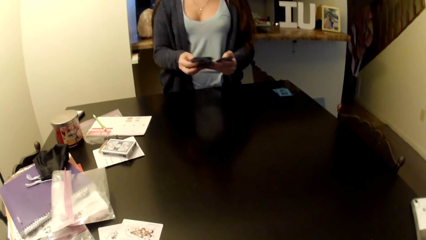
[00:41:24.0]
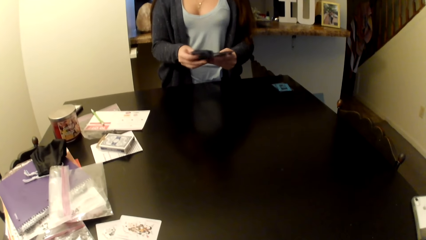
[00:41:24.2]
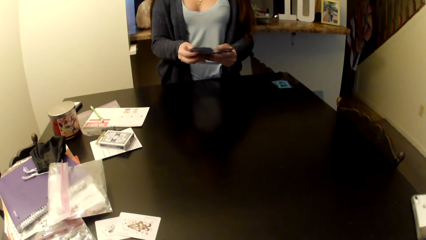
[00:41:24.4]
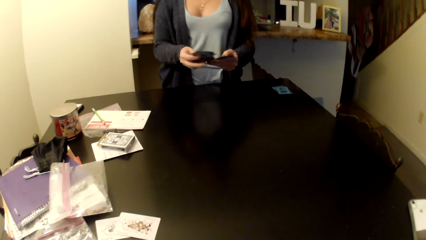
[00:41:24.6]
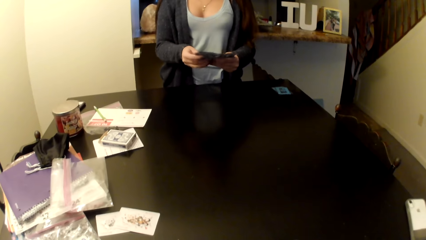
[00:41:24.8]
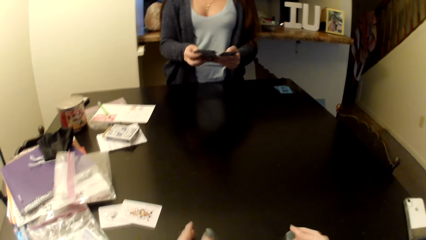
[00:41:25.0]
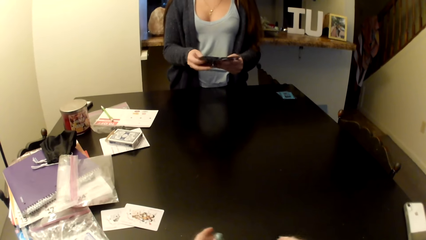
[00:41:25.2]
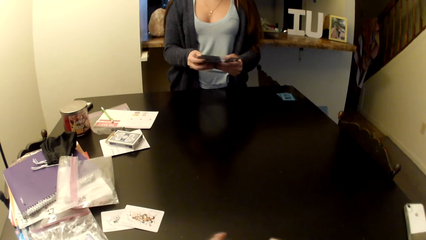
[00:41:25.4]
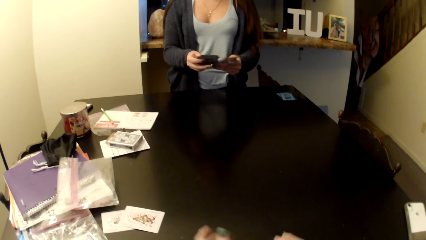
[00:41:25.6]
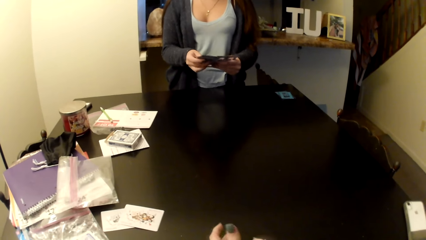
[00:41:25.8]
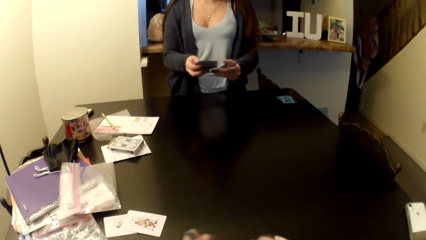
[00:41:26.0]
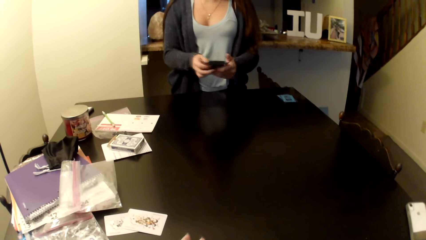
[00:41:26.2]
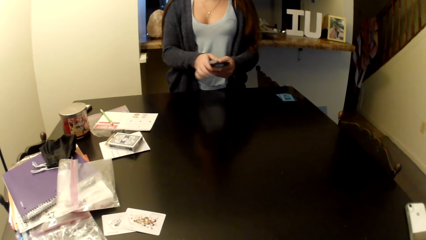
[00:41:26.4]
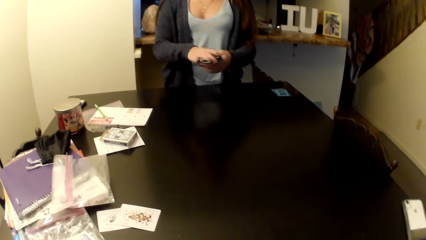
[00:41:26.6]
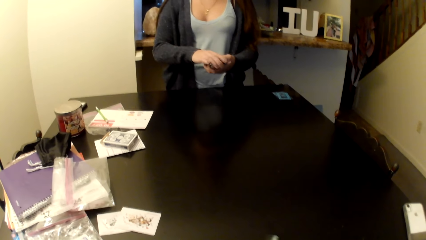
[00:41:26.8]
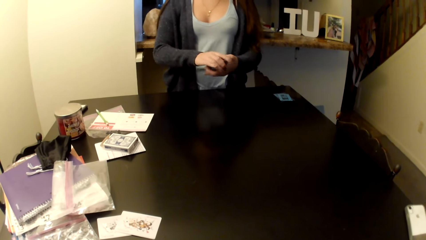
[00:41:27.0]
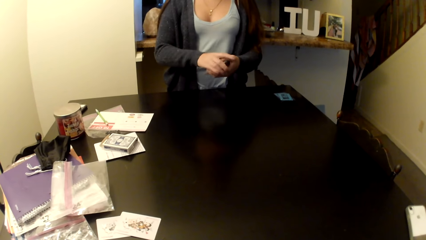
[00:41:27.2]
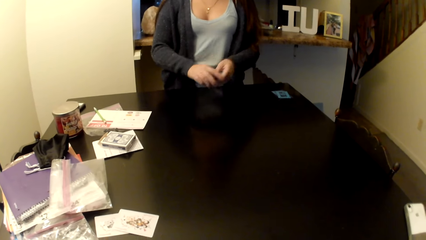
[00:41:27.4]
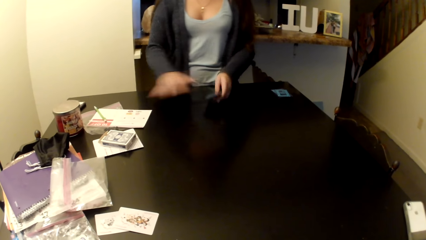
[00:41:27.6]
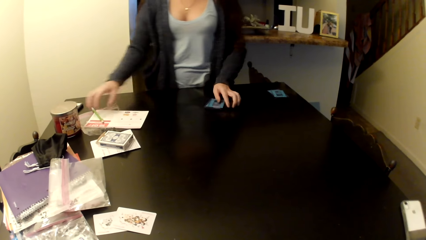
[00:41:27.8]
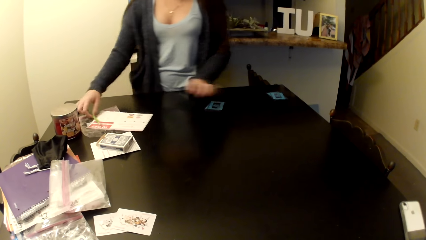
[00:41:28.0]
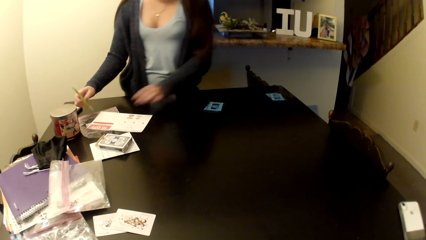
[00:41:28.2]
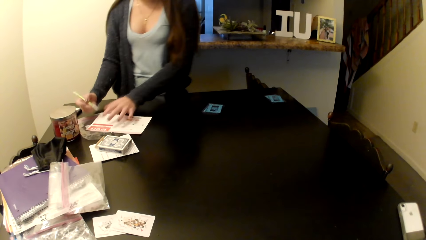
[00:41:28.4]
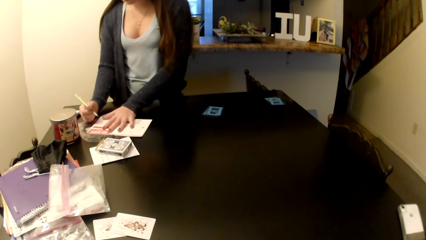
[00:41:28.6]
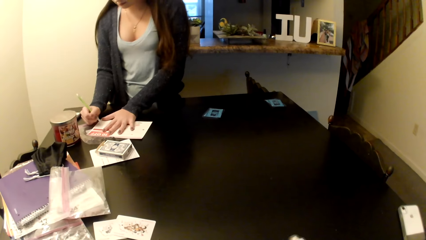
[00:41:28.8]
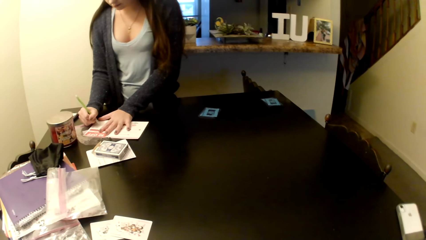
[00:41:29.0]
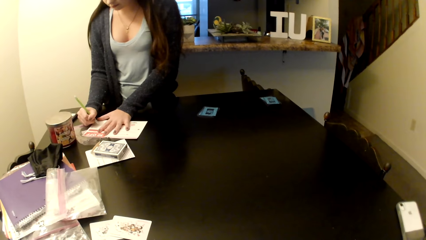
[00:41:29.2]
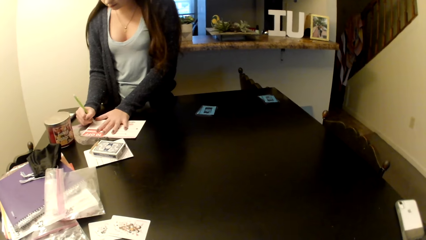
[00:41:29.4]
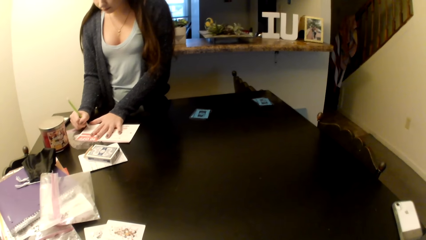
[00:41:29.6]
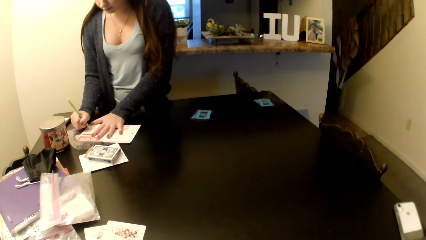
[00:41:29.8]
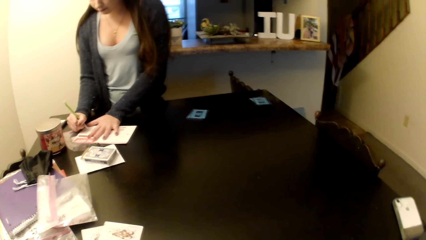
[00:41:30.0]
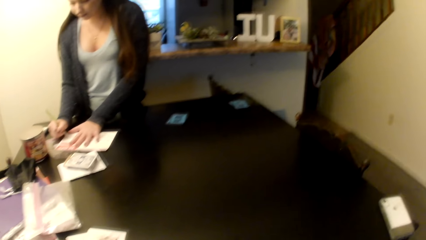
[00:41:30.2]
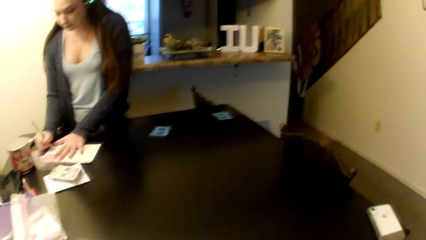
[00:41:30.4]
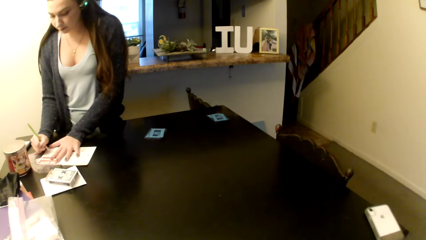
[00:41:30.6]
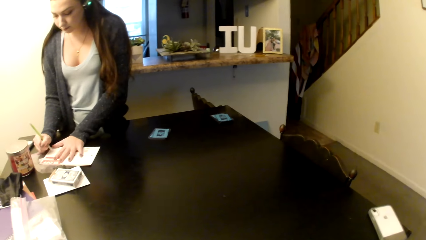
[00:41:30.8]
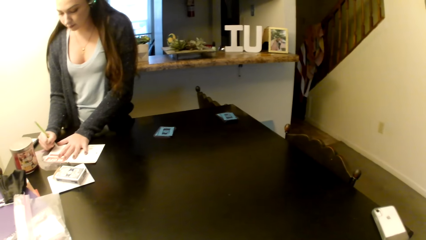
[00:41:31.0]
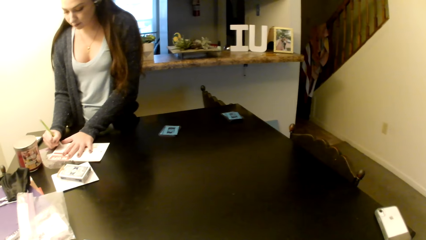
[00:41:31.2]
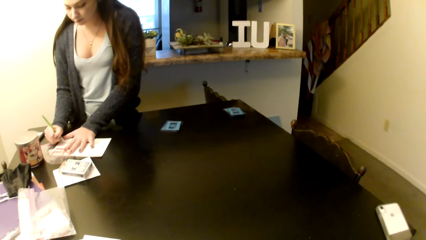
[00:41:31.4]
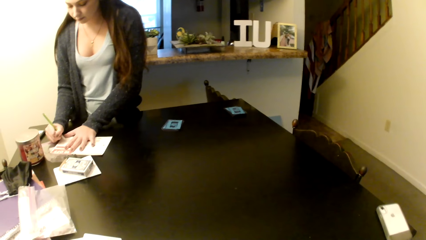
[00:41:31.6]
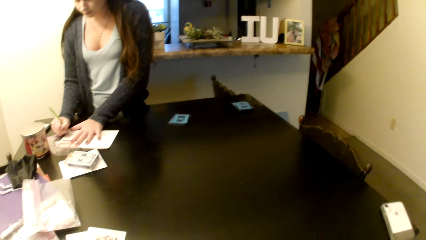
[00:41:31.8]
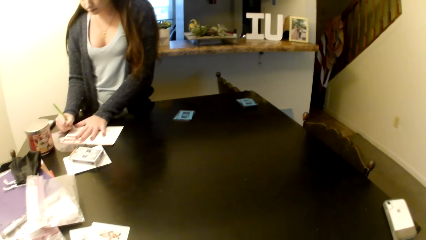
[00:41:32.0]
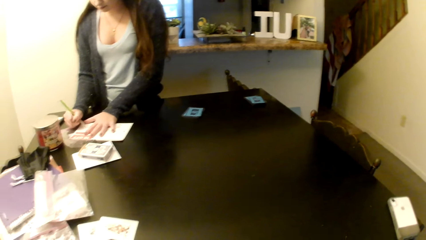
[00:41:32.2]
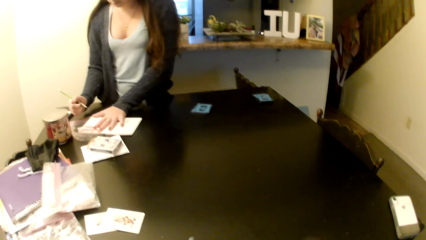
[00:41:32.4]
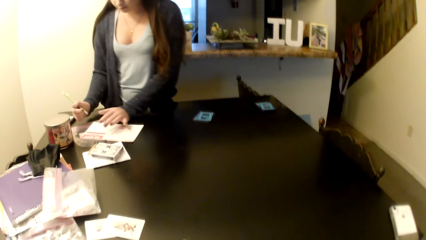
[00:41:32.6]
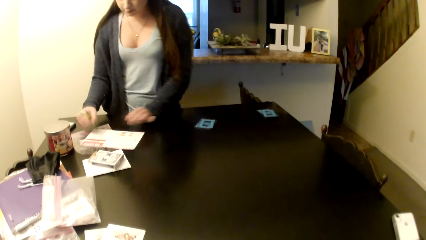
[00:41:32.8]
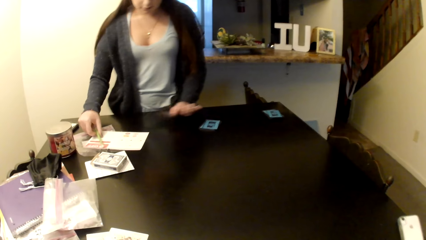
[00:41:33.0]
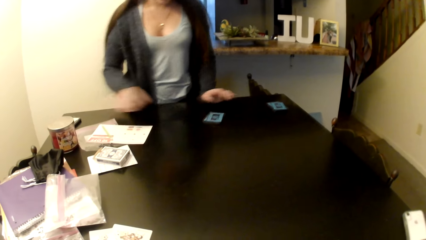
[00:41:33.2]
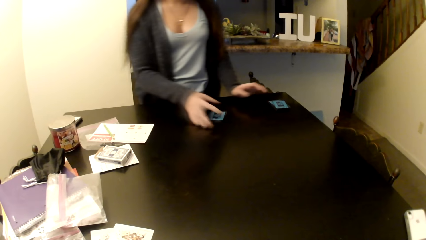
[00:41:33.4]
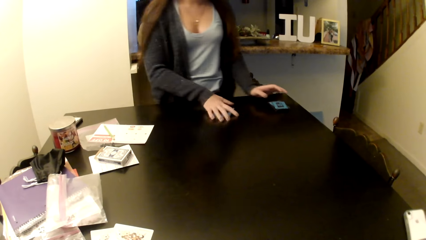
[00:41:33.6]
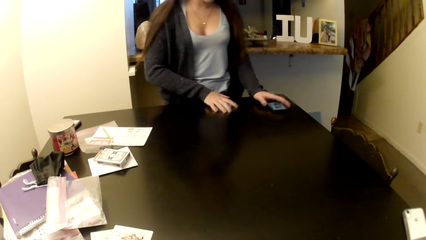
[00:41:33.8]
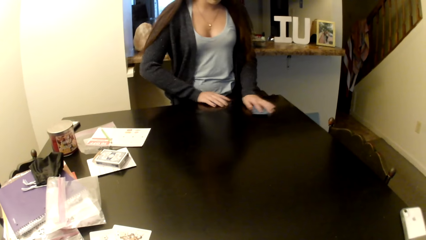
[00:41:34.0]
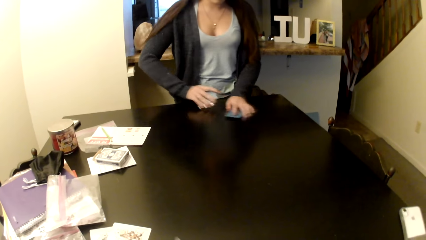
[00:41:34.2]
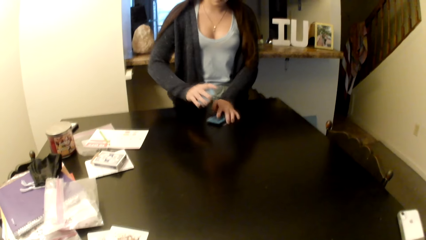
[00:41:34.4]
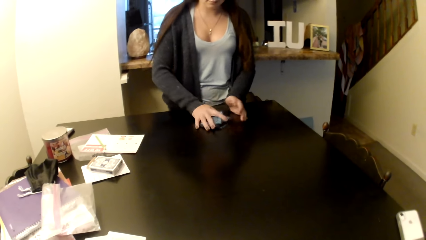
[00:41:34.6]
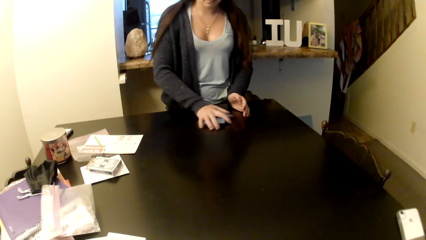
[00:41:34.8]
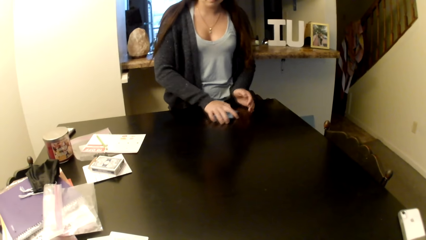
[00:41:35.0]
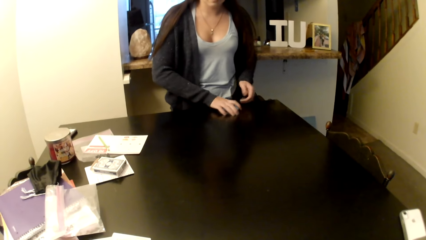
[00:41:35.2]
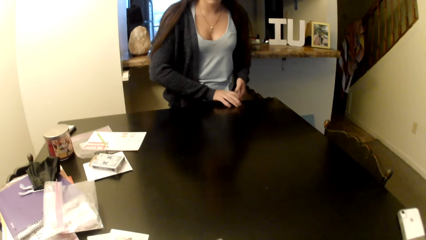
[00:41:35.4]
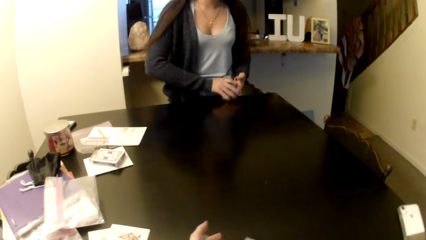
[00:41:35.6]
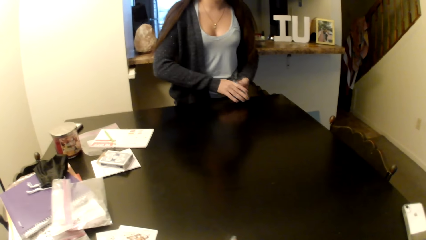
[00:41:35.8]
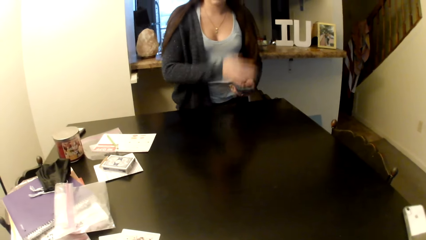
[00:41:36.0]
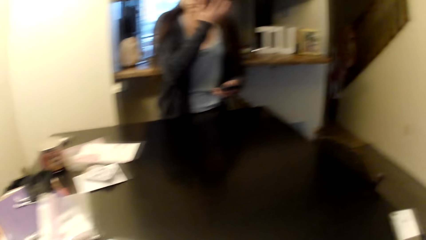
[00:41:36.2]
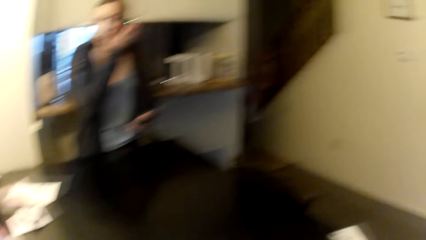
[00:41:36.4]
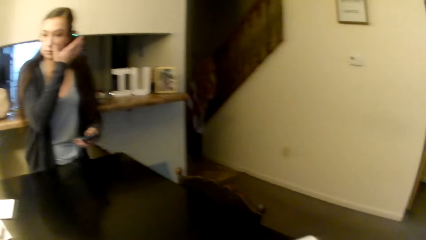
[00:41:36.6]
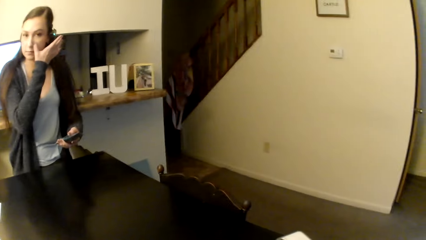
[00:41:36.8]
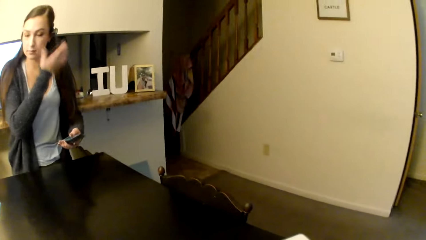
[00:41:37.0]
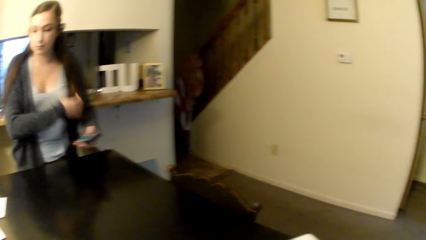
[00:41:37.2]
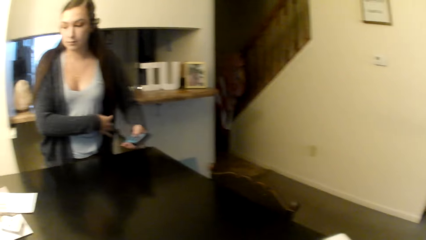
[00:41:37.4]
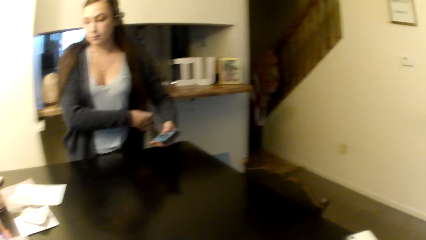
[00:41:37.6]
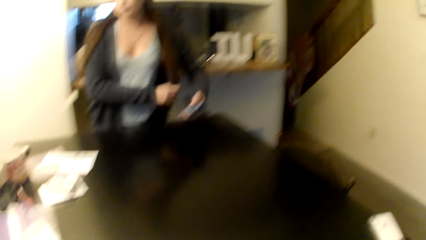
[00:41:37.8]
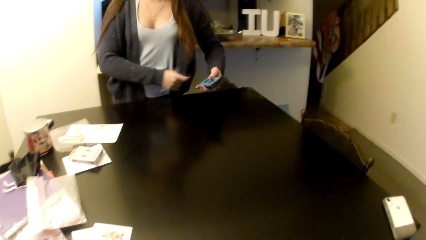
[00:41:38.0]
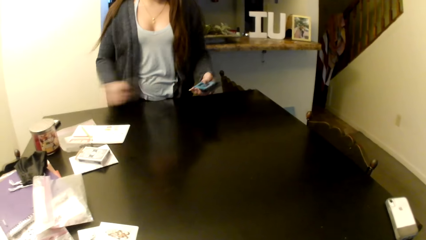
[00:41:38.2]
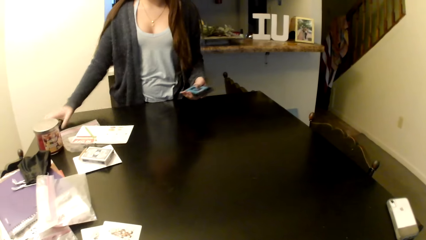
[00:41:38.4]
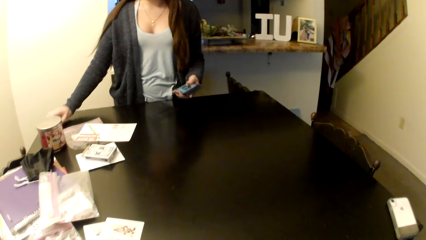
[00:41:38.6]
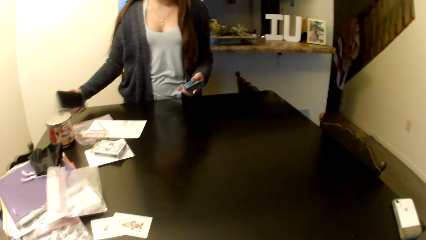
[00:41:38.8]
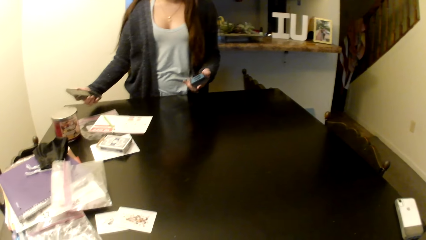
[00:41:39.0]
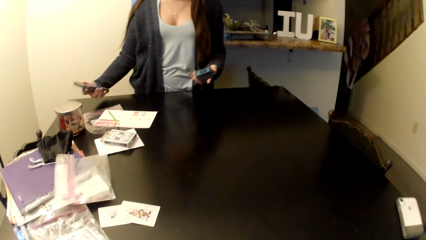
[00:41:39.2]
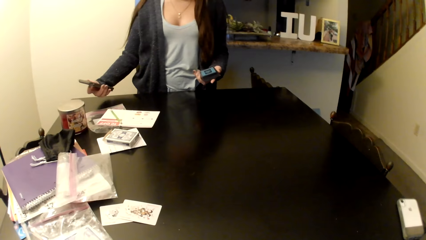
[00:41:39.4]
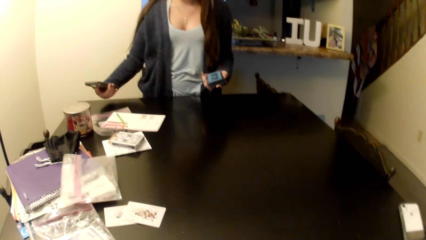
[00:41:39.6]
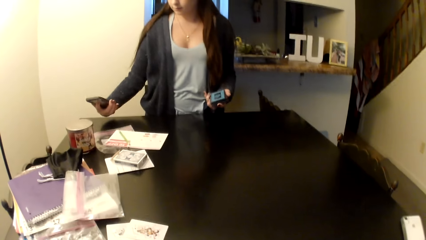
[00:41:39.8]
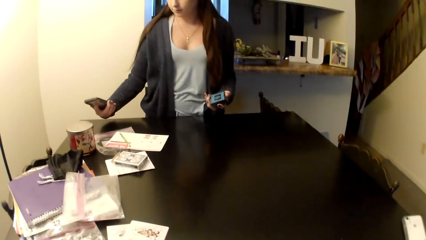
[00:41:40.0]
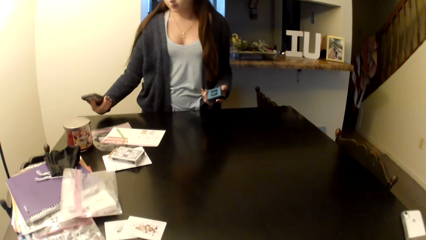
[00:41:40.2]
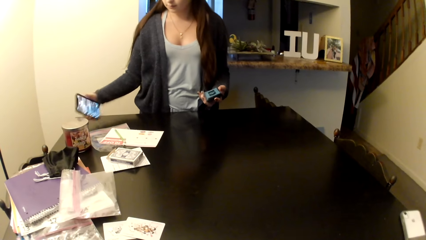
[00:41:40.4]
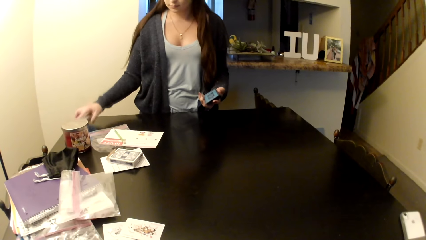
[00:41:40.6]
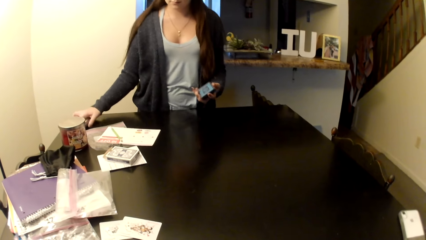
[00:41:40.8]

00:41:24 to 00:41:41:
A woman puts the cards on the table. She writes something on the cards or a paper. She takes the cards from the table. She rubs the face with the finger. She takes the phone.
